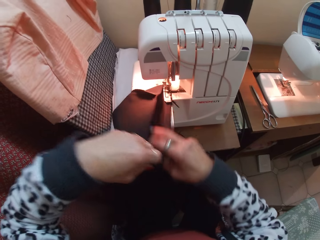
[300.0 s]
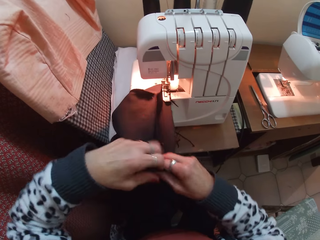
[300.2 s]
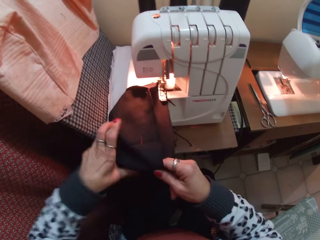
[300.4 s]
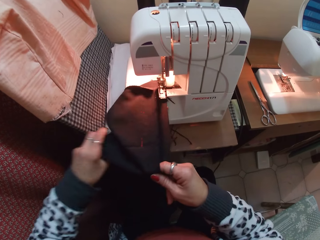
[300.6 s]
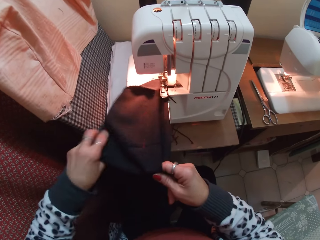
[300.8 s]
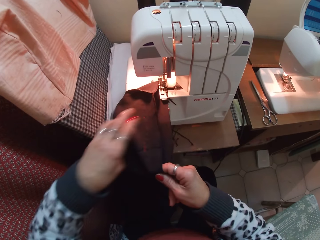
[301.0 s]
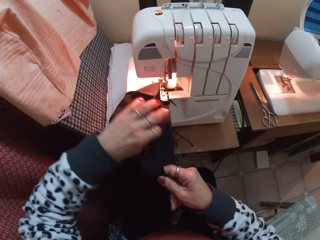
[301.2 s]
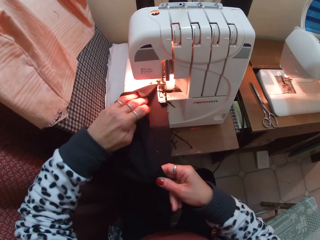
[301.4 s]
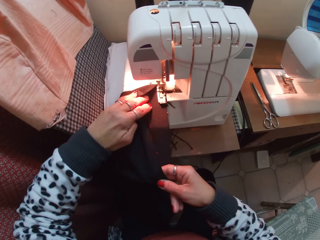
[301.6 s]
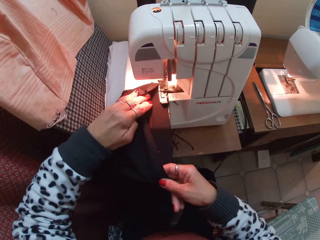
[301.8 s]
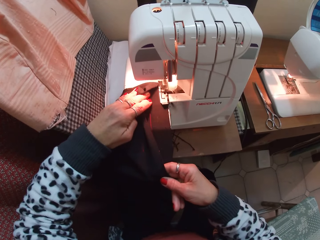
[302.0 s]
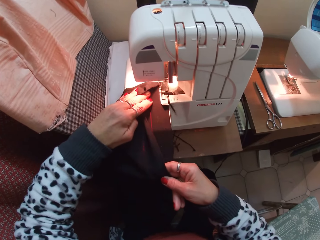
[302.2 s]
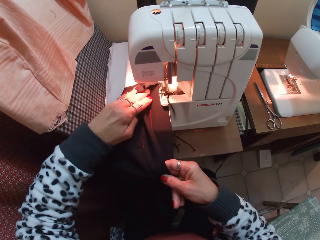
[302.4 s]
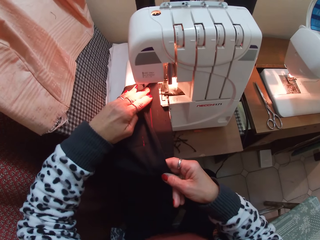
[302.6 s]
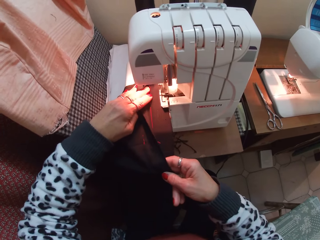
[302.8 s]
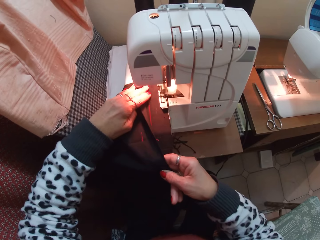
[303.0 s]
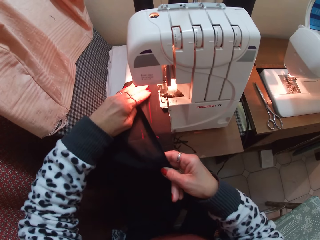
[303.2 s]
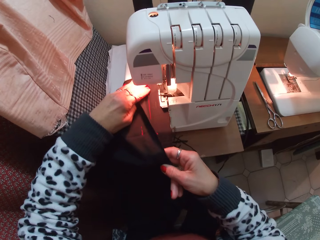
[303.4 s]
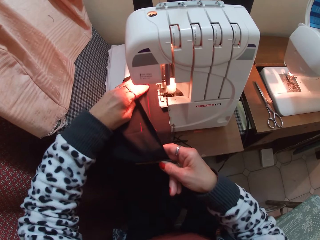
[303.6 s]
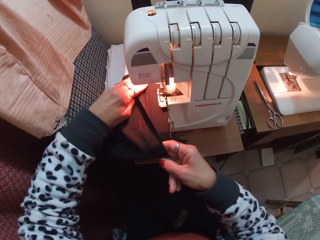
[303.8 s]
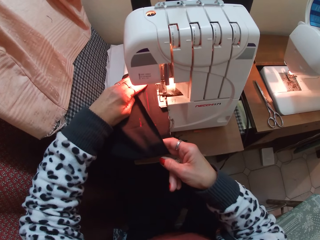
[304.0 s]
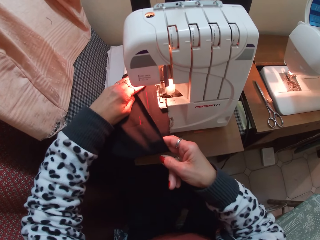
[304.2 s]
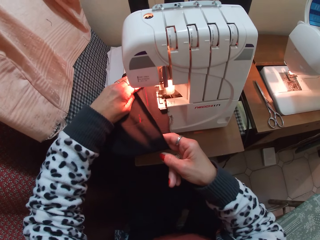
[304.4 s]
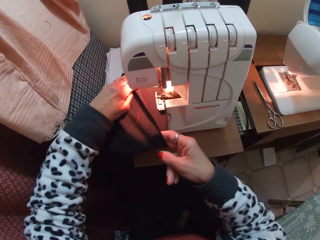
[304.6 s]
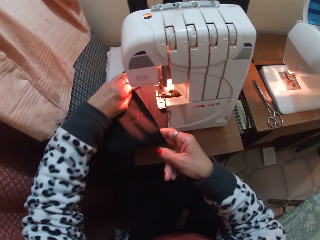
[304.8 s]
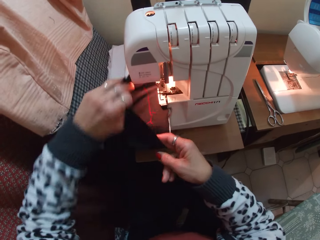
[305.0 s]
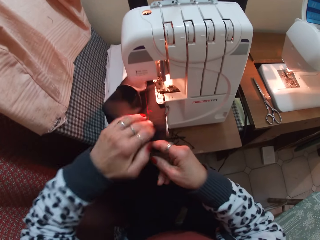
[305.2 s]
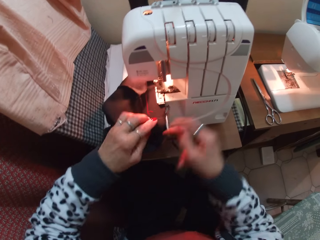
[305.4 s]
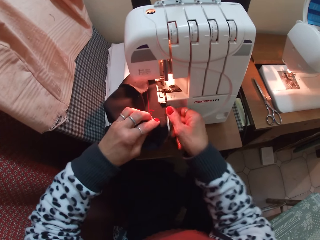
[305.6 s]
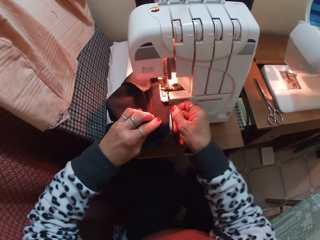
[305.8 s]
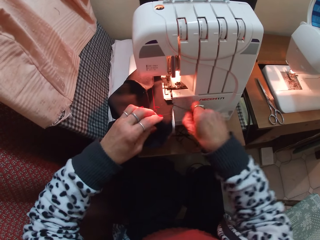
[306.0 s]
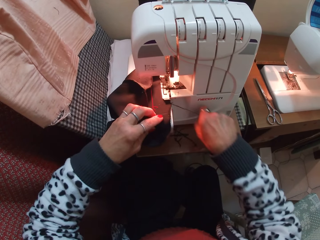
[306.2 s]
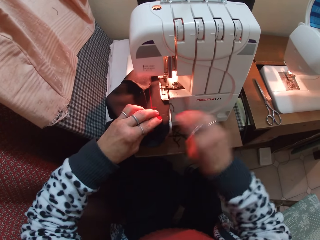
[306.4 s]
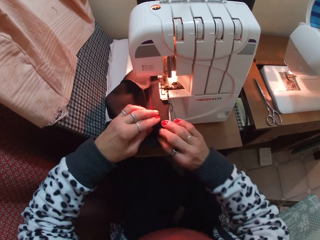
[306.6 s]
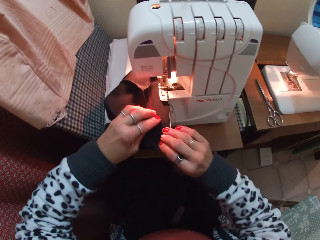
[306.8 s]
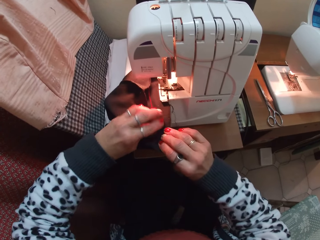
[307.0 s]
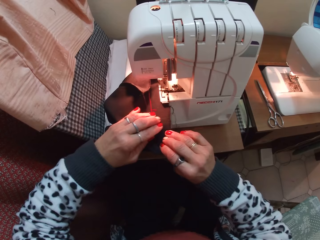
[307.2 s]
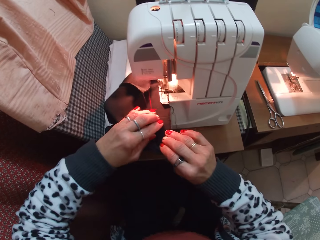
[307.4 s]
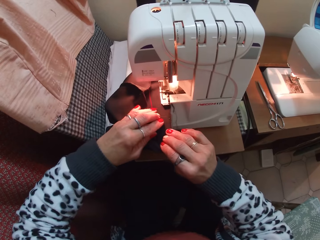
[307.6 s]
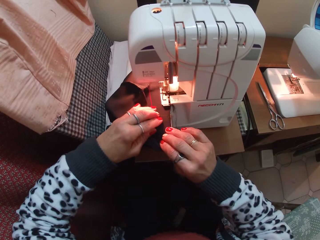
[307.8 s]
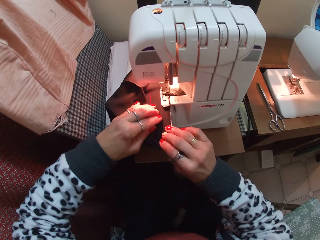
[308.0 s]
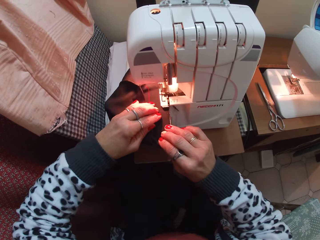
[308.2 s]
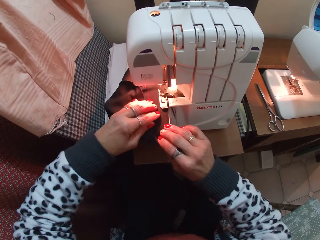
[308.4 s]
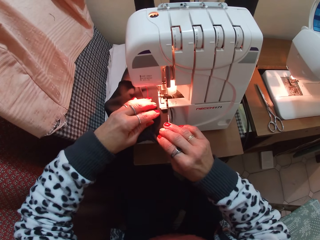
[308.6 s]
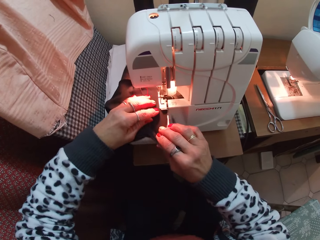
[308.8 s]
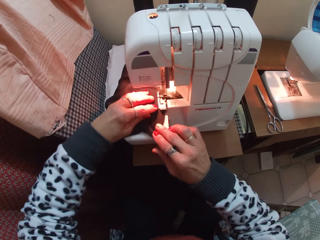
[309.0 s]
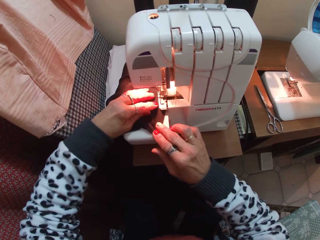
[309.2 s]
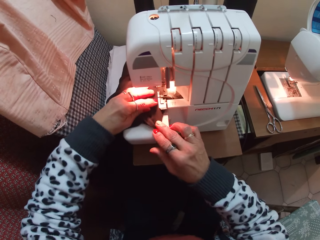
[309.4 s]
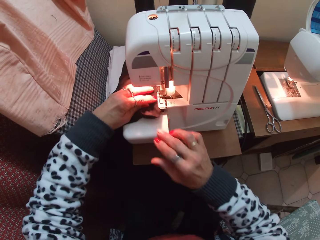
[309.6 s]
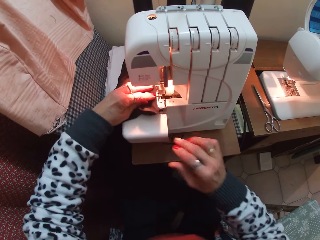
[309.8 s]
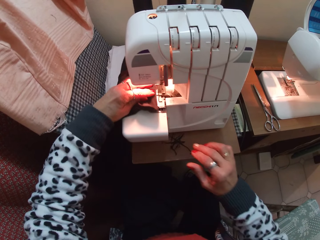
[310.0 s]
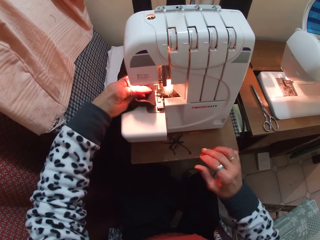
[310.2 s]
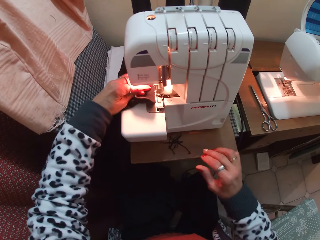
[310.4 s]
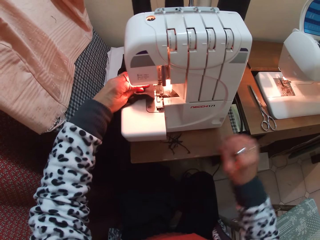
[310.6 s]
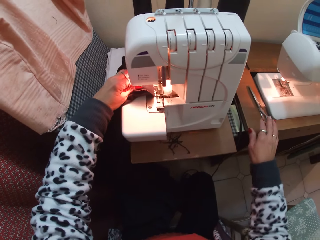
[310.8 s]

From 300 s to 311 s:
The camera wearer adjusts the fabric on the sewing machine. They sew the fabric and push the fabric through the sewing machine. They sew the fabric. They remove a thread from the fabric. They sew the fabric.

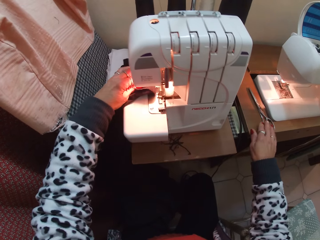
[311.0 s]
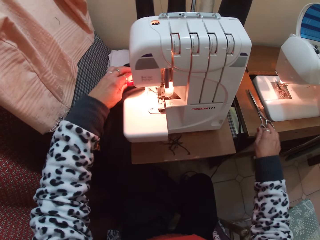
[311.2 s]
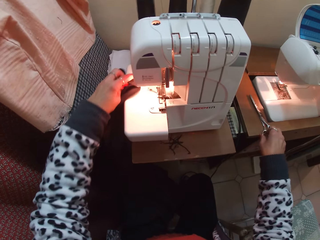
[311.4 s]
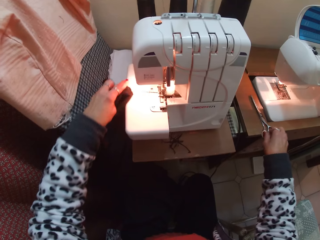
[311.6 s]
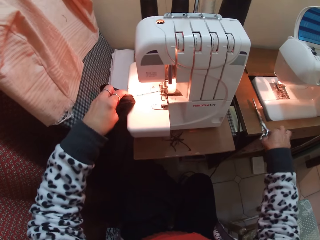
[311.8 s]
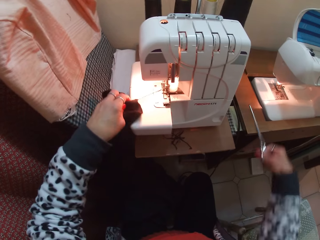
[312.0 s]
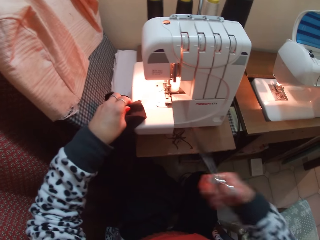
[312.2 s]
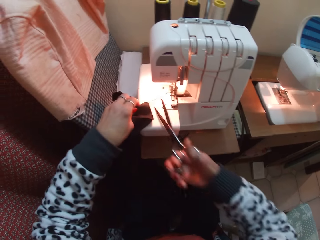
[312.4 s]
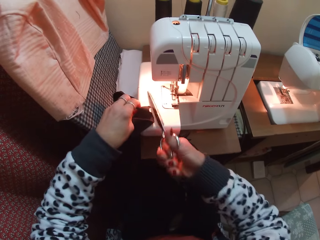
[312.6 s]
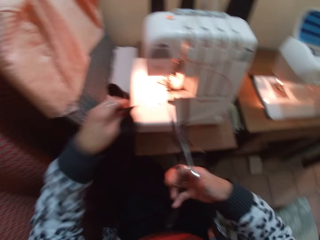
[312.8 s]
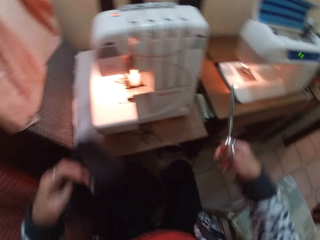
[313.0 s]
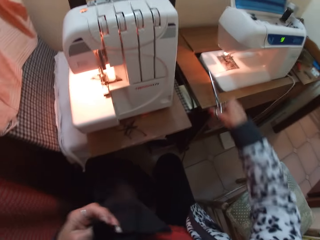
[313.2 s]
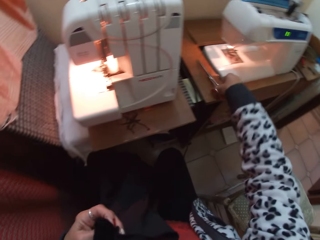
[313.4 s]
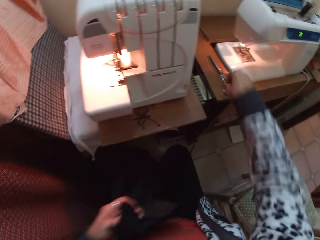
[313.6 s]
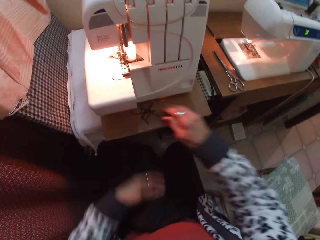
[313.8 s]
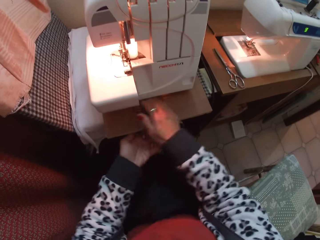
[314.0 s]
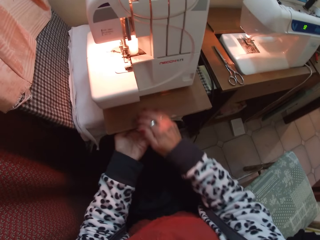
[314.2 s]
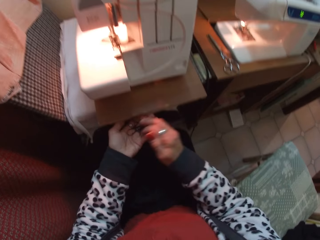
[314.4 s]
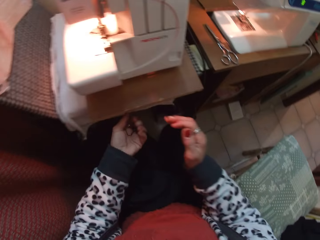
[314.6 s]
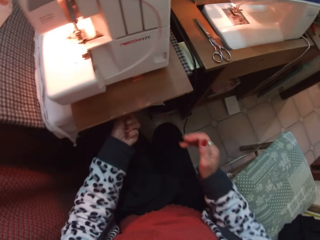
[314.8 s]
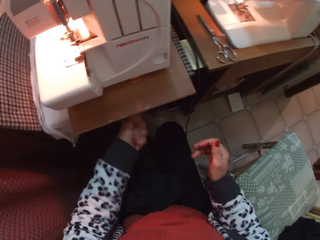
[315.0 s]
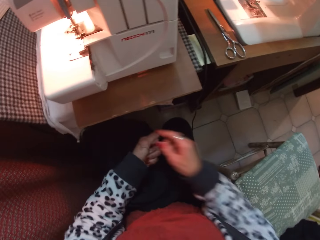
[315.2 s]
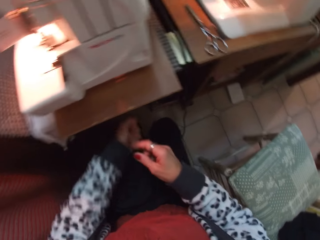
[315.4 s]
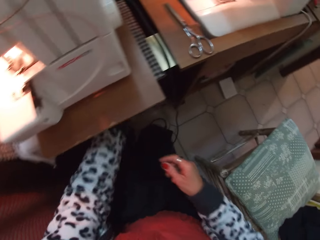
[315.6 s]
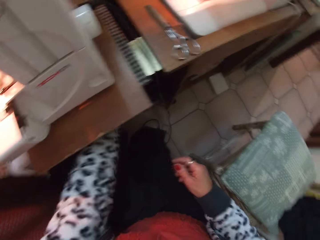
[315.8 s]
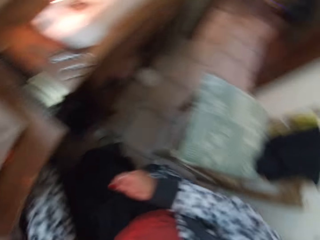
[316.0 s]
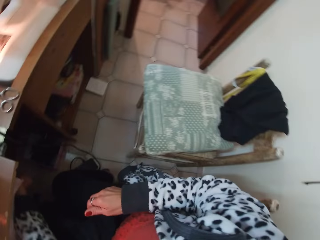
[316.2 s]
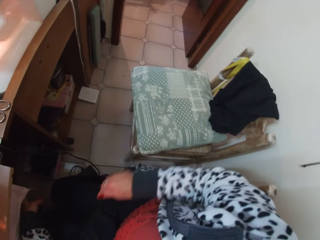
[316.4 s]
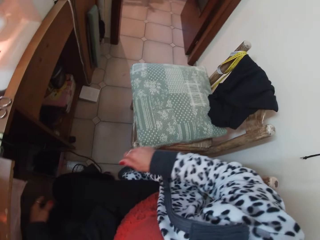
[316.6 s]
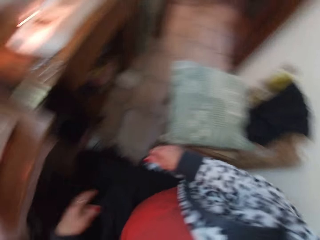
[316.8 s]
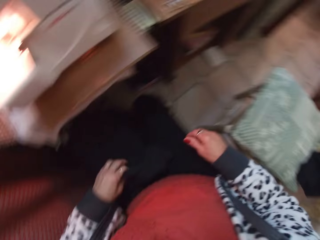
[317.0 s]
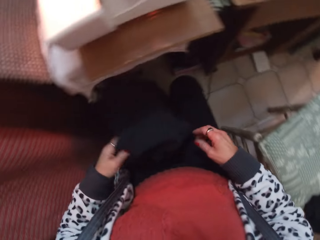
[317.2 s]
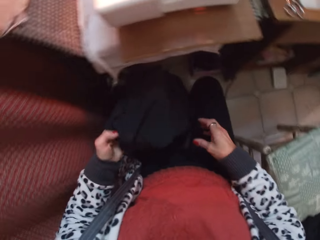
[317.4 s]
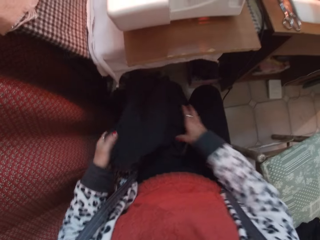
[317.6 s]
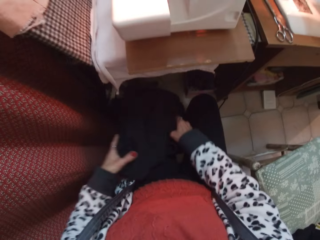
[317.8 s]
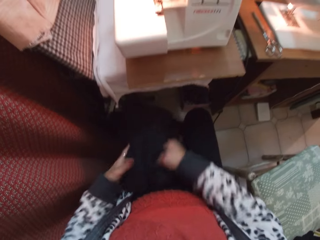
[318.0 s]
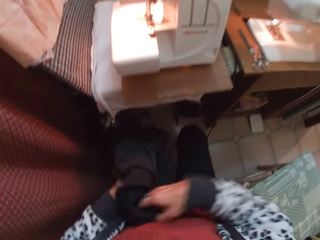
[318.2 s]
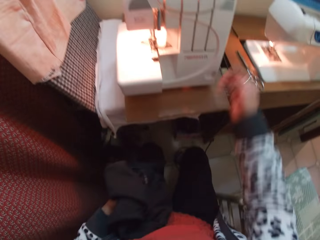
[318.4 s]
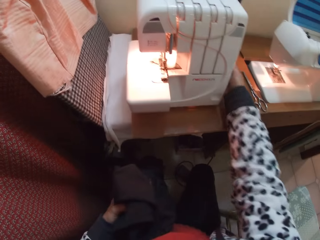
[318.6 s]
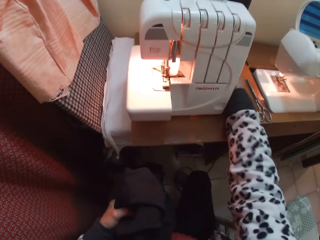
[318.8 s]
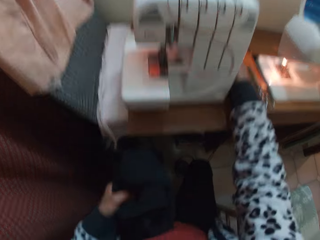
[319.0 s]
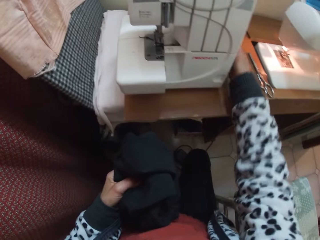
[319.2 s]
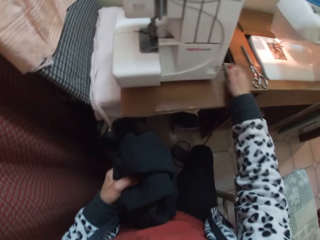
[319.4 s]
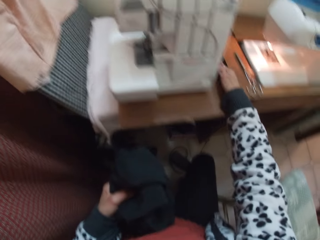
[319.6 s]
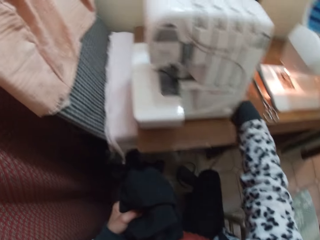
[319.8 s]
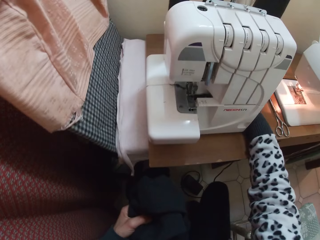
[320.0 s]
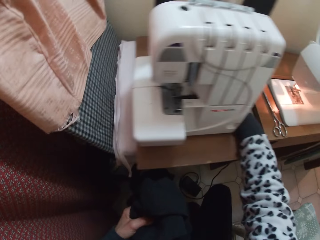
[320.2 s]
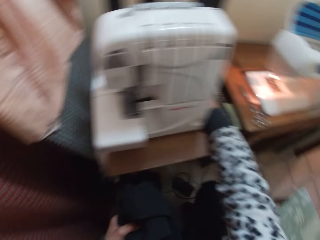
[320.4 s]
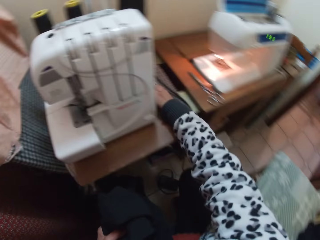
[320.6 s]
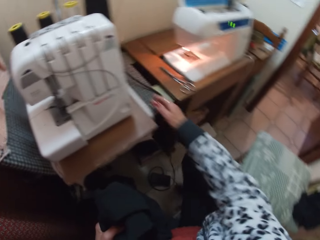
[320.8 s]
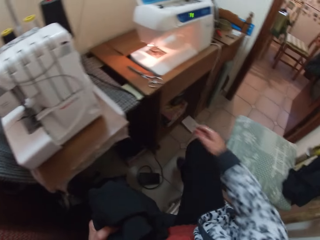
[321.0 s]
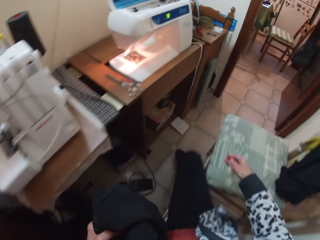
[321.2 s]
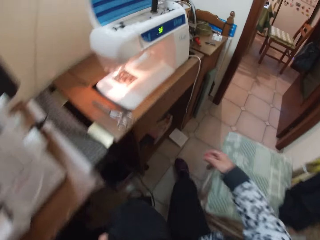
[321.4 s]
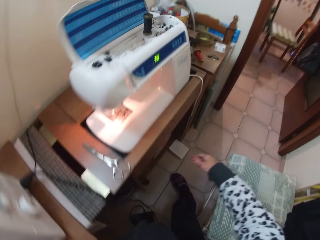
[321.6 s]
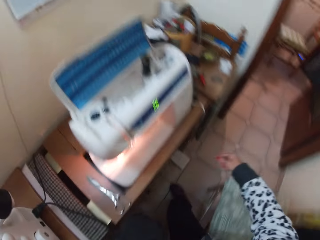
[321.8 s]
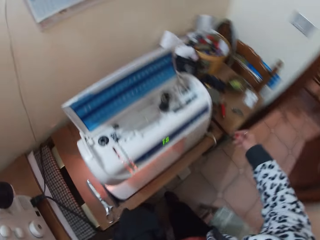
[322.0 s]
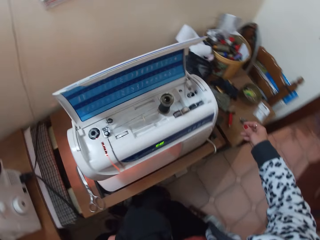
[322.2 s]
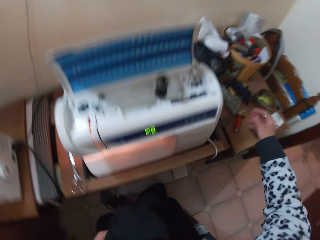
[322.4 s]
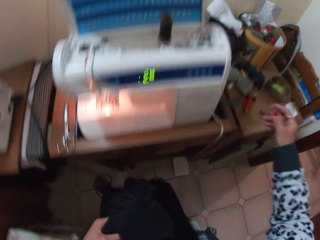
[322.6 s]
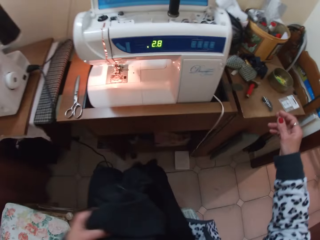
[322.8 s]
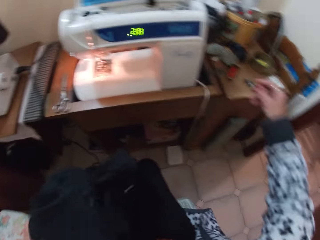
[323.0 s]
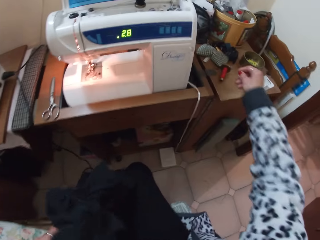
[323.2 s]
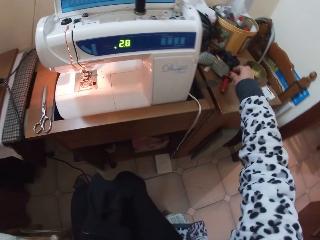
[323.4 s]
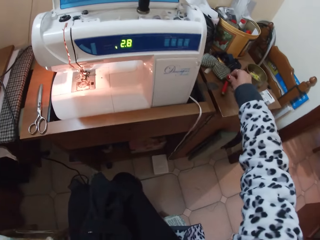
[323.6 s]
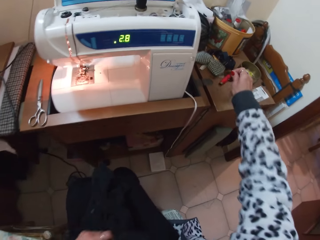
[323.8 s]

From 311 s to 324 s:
The camera wearer picks up the scissors from the table. They hold the scissors. They cut a sewing thread or whip stitch thread with the scissors. They hold a fabric. They put the scissors on the table. They pick up the bobbin cases. They pick up the whip stitch thread. They turn around. They drop the whip stitch thread. They hold the fabric. They adjust the trouser. They hold a sewing machine. They switch off the whip stitch machine. They turn around. They move to the sewing machine.
